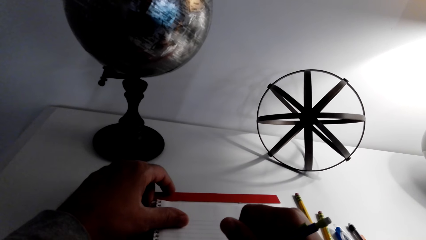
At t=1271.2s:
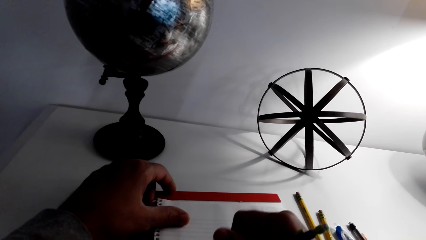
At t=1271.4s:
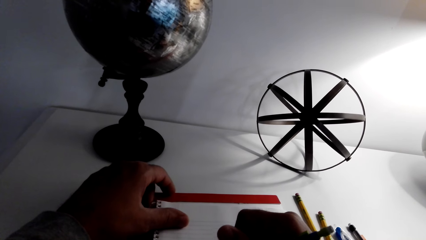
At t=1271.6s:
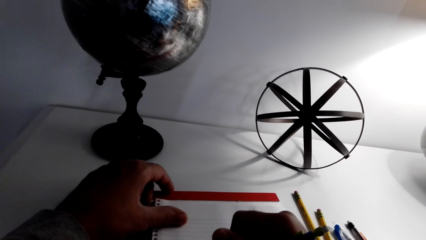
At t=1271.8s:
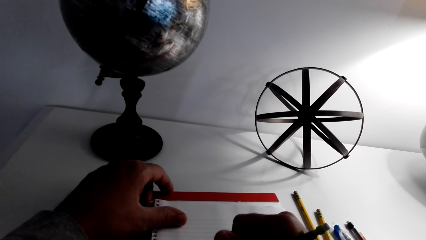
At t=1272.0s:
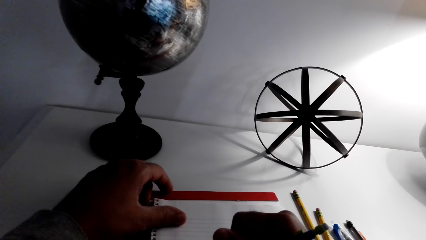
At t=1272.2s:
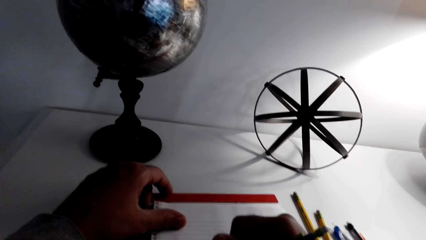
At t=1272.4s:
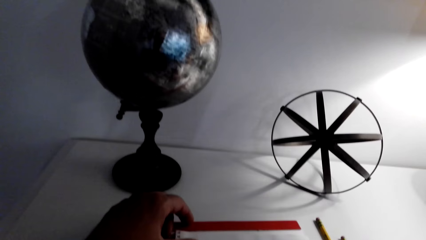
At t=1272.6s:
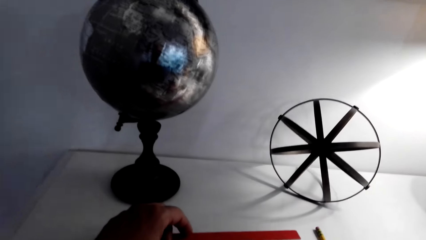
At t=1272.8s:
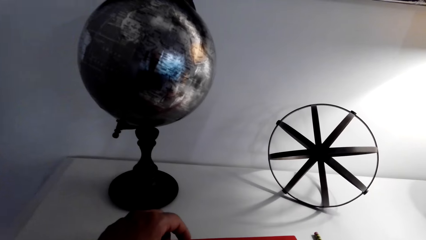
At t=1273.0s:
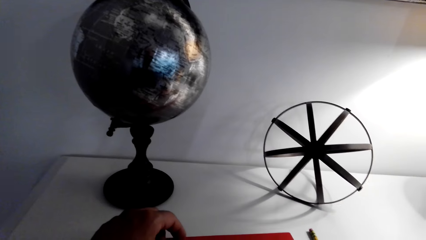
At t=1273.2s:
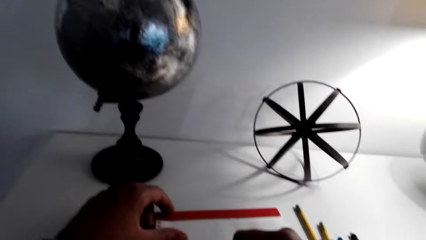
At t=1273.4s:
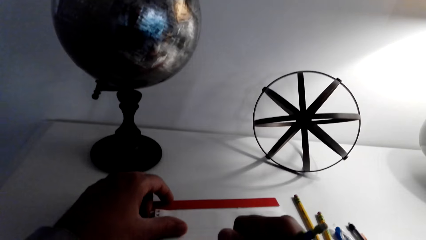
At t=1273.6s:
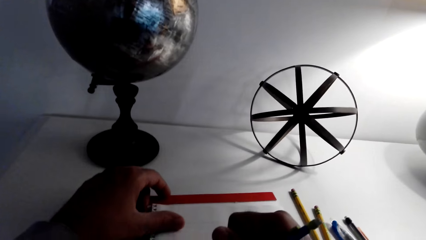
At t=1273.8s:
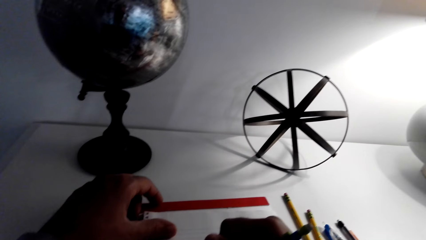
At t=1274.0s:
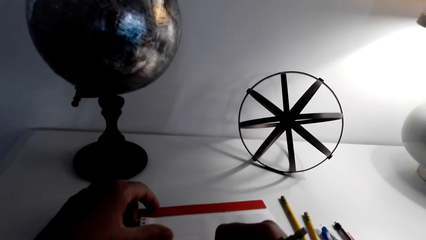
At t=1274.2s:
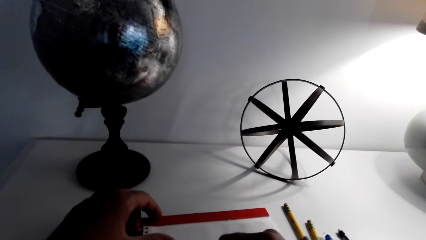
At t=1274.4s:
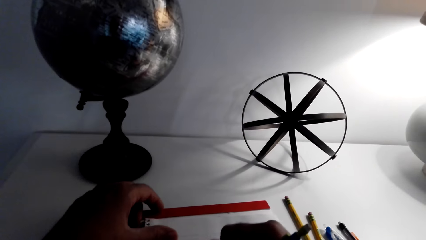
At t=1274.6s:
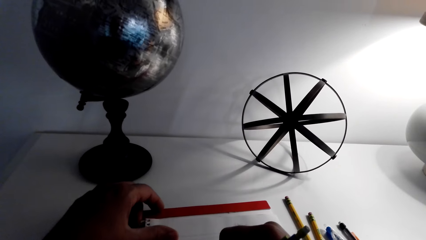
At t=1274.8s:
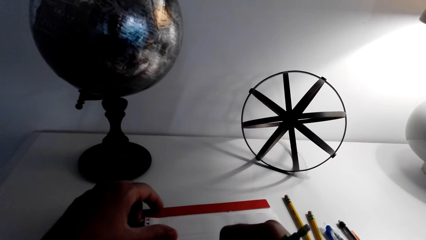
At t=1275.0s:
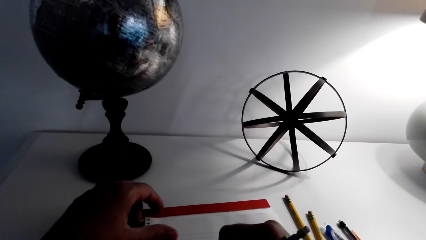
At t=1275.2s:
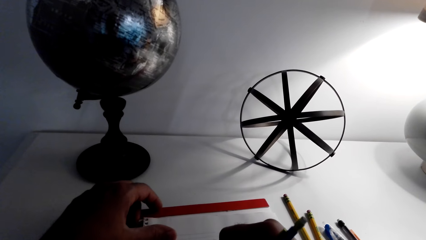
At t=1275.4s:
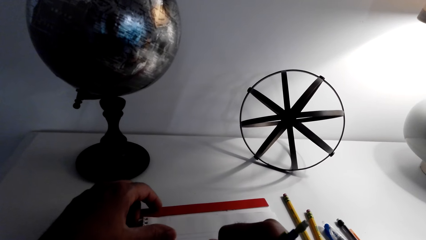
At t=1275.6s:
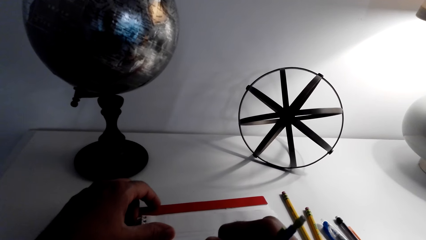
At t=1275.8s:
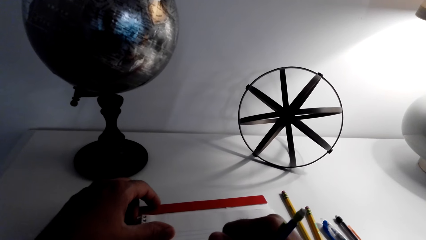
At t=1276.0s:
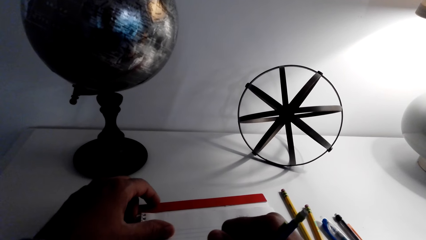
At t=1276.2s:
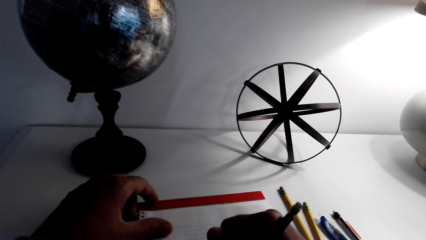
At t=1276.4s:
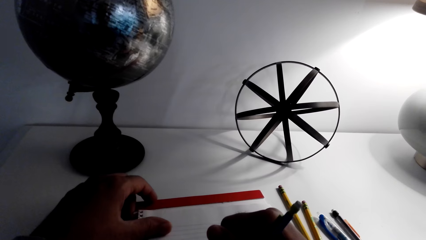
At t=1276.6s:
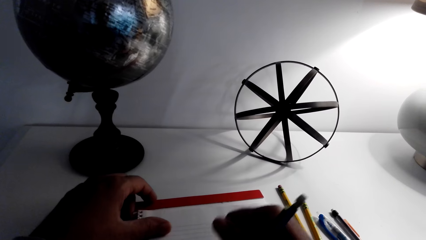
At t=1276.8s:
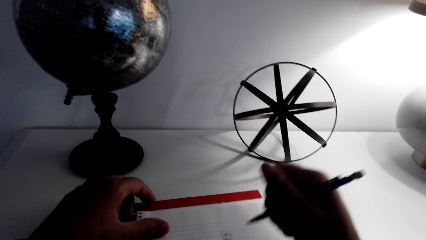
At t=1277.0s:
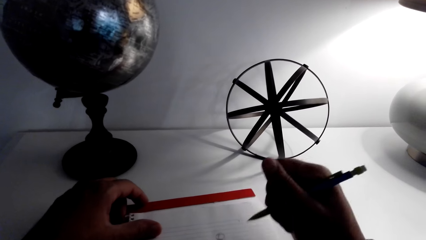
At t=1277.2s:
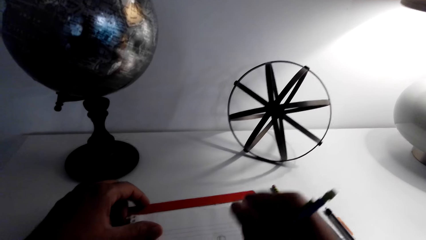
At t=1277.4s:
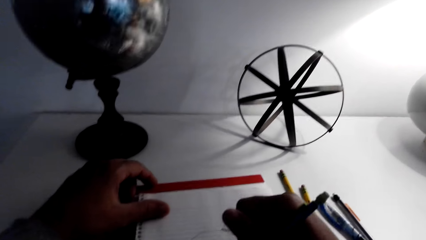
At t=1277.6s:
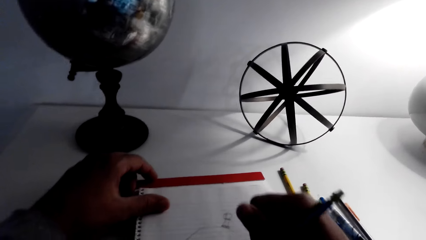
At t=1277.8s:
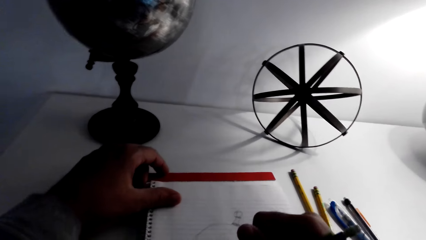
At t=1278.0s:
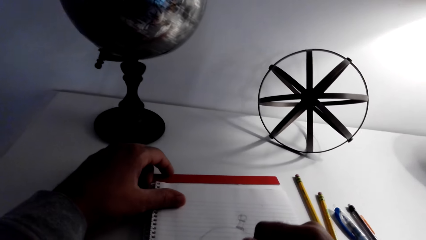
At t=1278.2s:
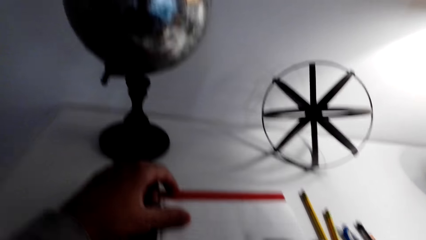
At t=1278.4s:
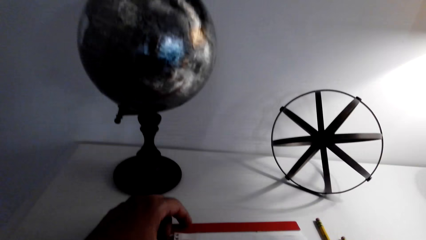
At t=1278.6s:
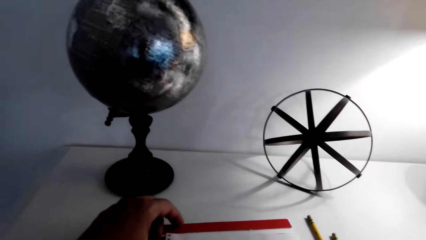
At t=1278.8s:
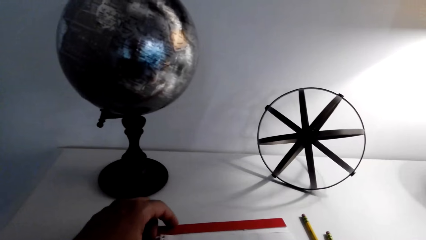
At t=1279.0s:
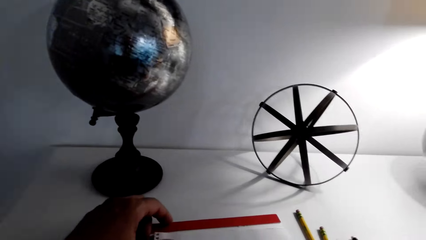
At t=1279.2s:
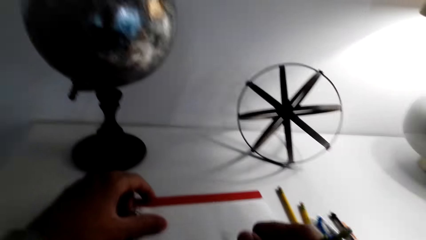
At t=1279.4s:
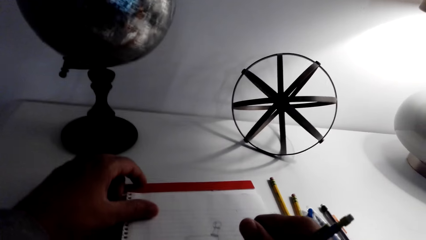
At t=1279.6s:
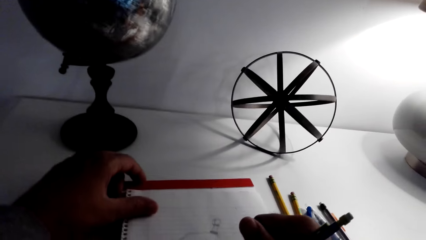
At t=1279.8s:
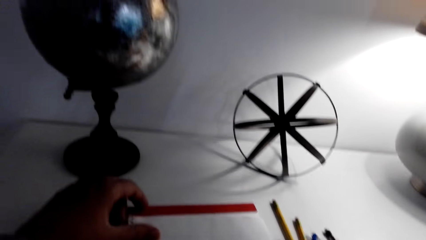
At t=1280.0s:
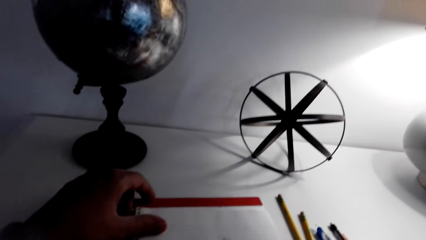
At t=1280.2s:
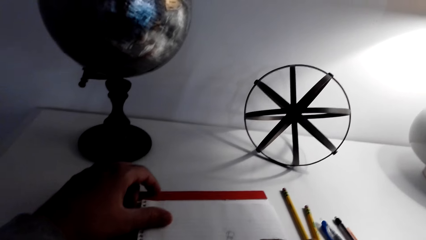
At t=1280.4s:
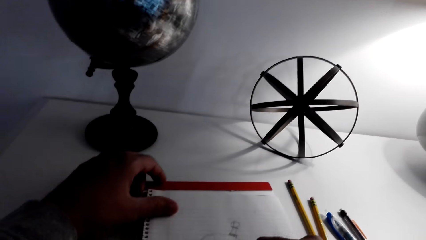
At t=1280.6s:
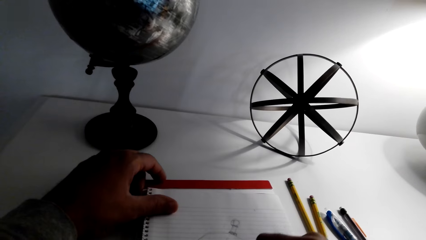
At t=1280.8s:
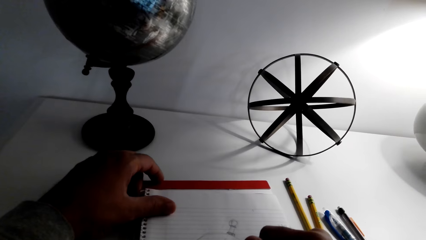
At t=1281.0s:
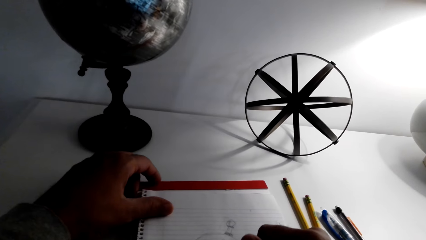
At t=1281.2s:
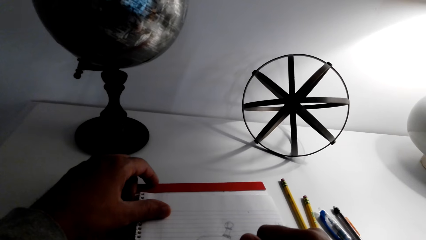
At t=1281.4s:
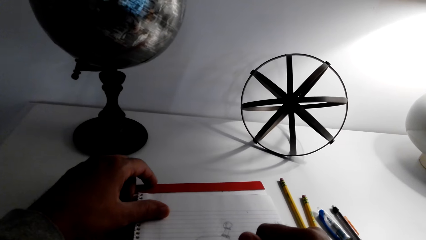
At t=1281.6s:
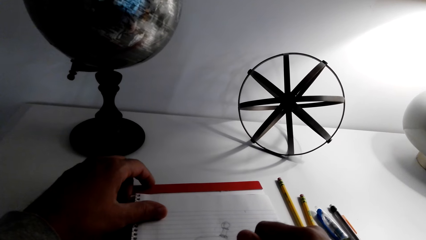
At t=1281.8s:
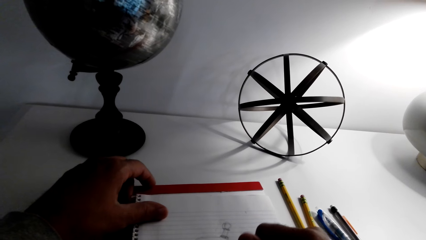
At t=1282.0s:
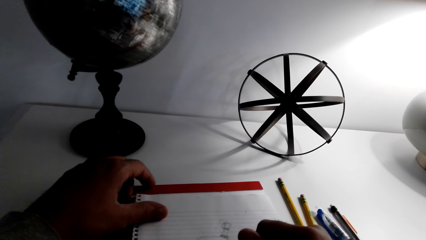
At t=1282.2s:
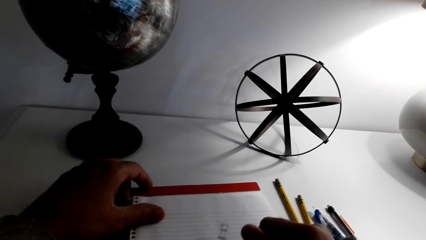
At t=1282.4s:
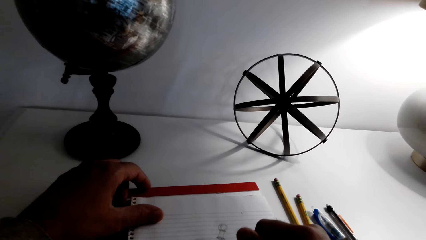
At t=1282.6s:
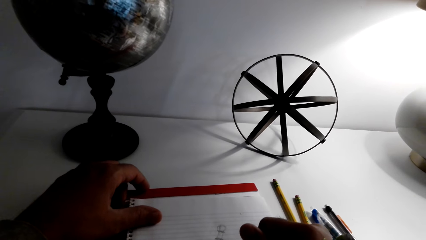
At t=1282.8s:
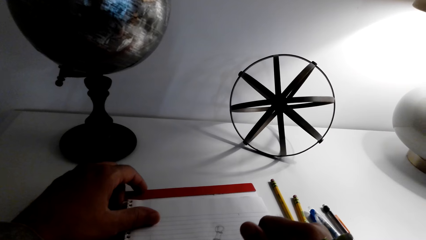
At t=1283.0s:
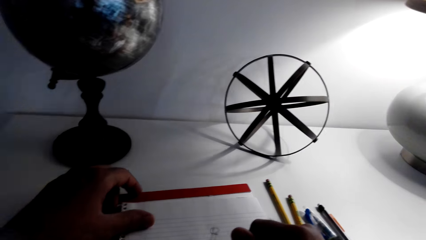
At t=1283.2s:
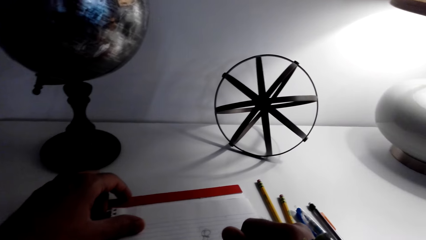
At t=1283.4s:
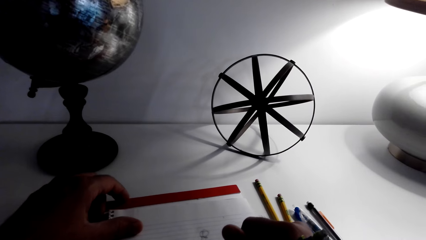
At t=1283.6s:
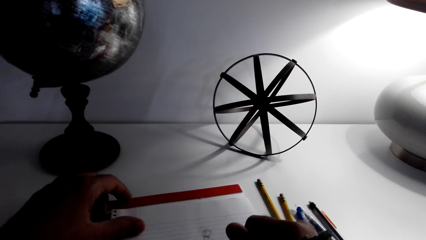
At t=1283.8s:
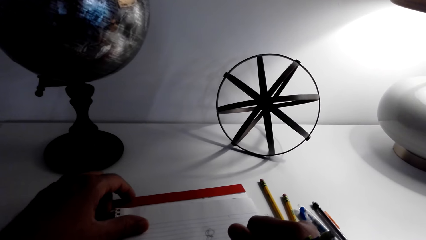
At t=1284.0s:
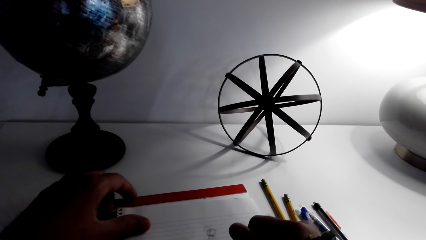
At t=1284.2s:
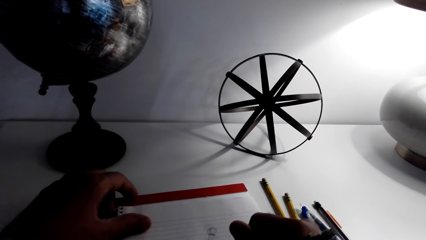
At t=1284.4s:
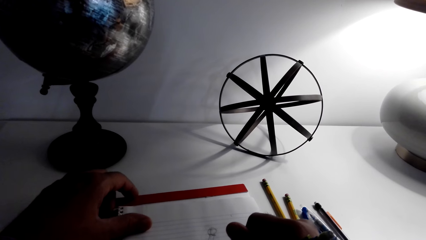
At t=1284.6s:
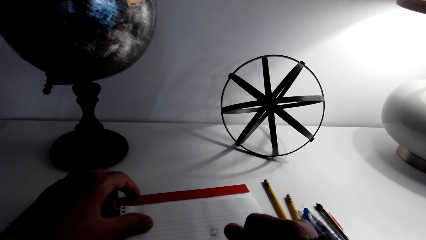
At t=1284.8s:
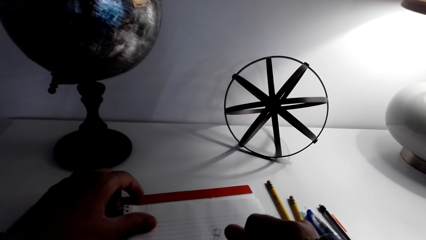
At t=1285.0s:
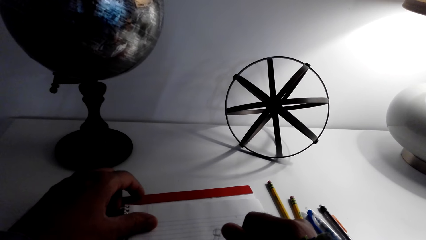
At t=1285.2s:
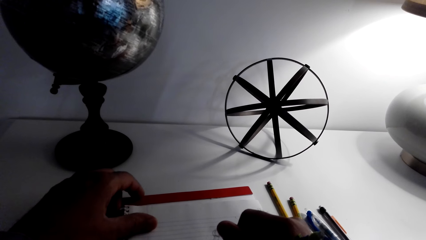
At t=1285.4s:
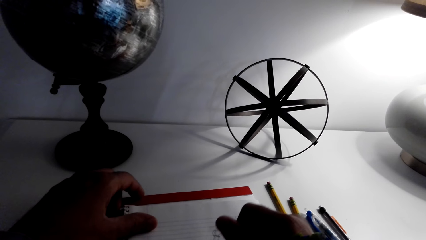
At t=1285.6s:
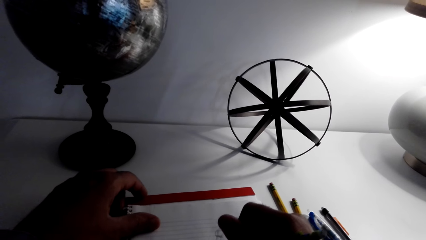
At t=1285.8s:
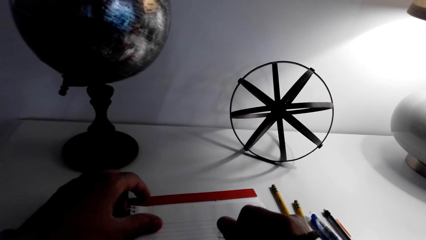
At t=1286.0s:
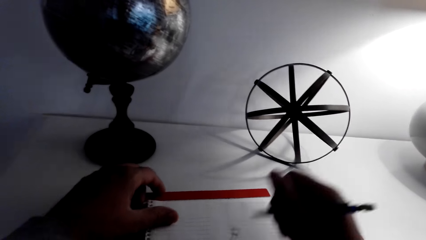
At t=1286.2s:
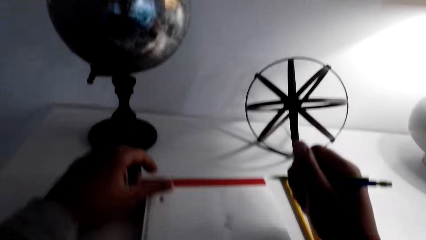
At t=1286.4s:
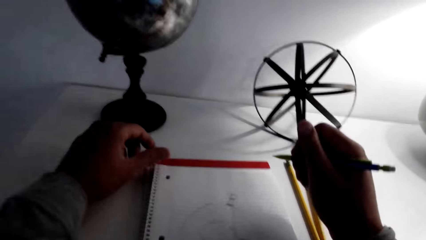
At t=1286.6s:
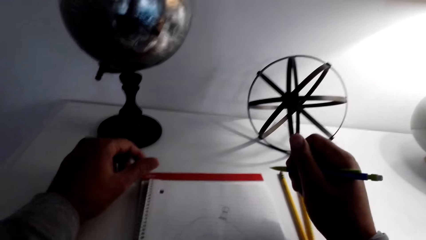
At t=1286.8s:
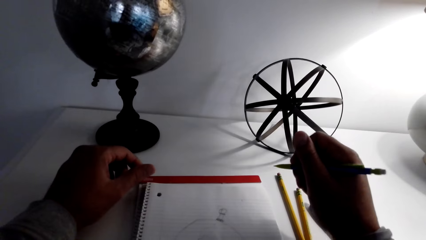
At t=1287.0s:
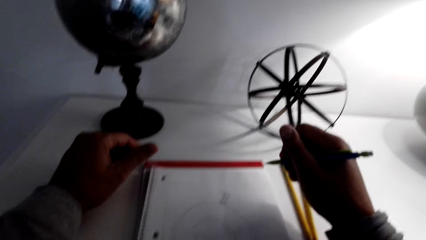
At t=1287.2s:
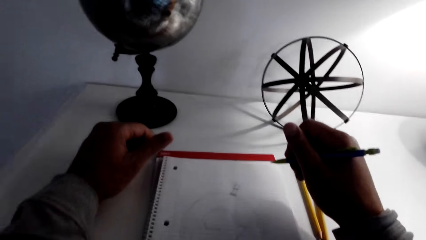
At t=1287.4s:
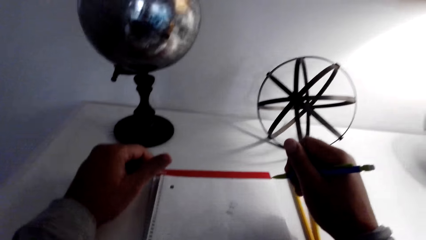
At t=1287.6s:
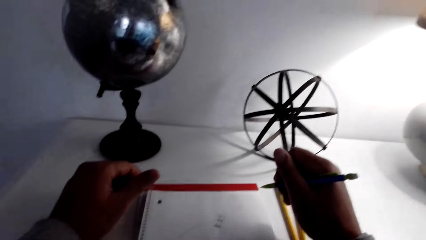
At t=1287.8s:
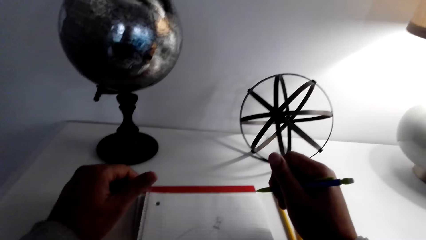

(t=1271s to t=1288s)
The camera wearer lifts the right hand. They look at the drawing.
